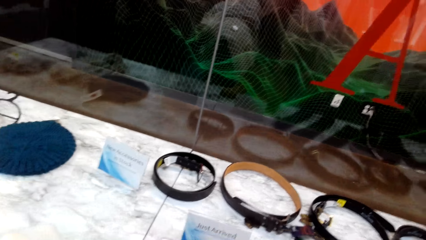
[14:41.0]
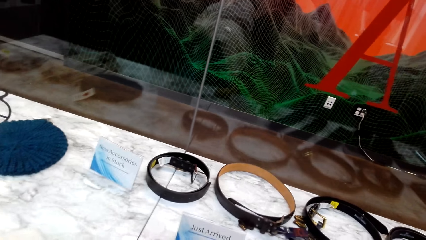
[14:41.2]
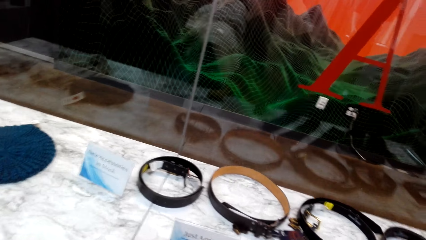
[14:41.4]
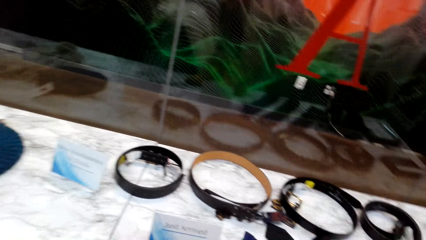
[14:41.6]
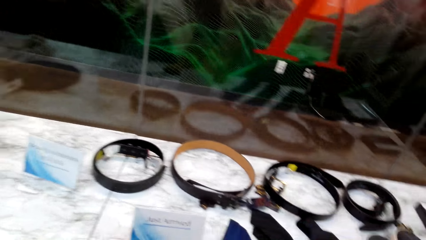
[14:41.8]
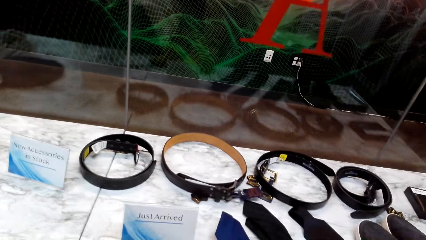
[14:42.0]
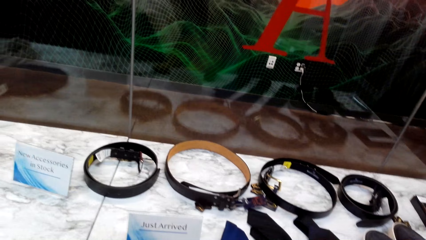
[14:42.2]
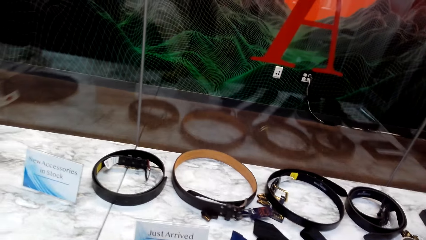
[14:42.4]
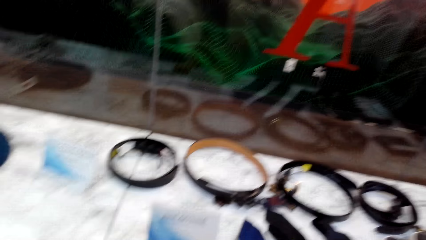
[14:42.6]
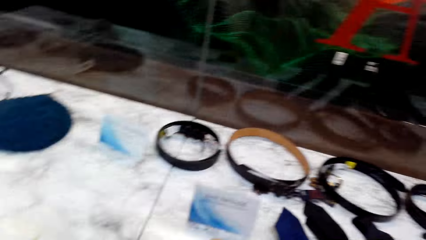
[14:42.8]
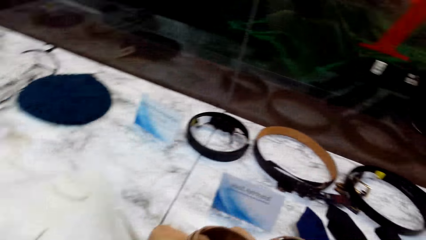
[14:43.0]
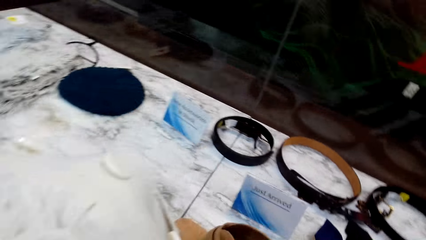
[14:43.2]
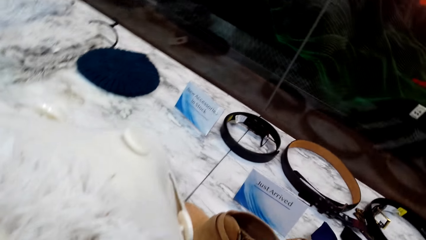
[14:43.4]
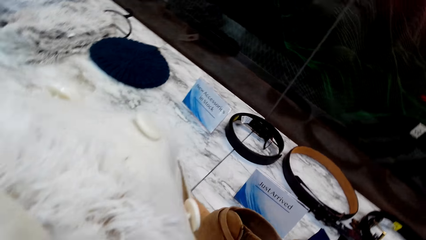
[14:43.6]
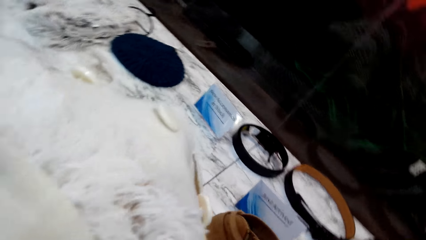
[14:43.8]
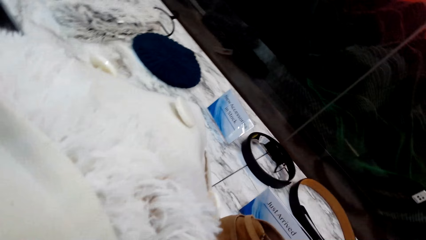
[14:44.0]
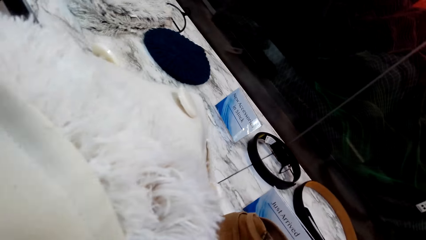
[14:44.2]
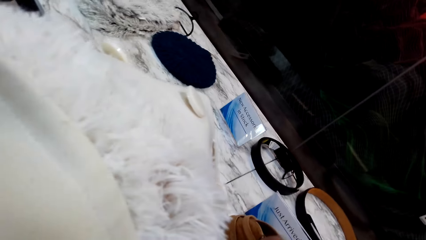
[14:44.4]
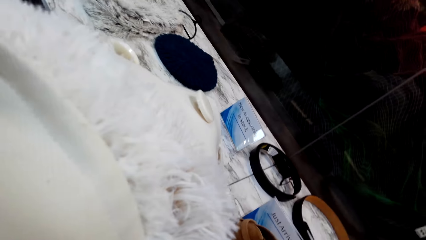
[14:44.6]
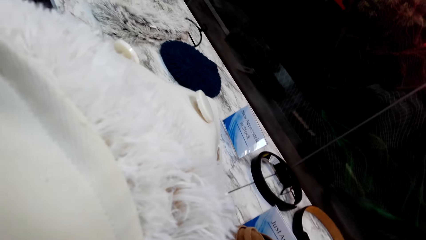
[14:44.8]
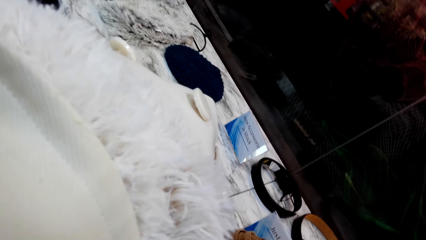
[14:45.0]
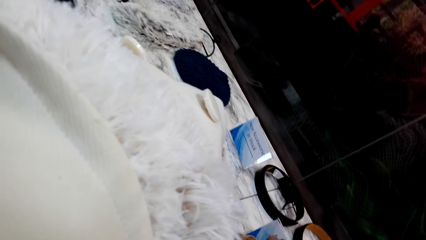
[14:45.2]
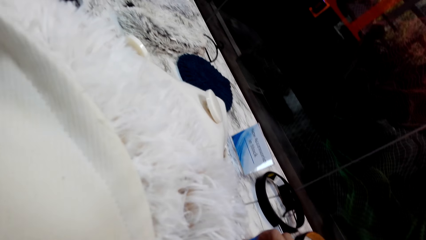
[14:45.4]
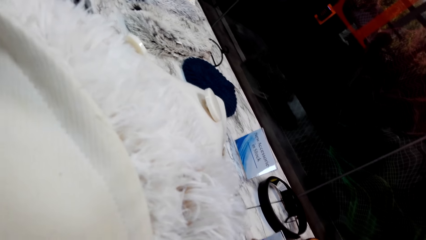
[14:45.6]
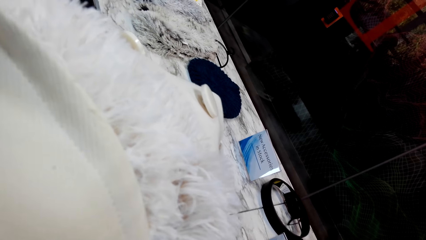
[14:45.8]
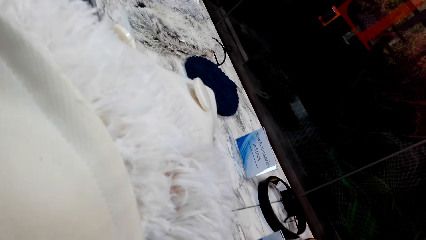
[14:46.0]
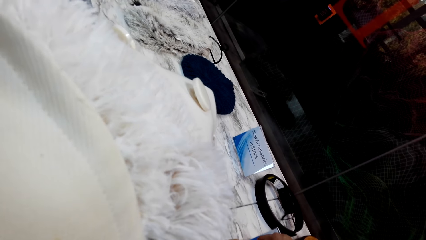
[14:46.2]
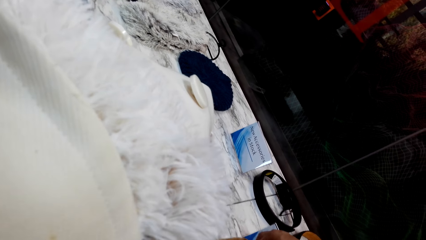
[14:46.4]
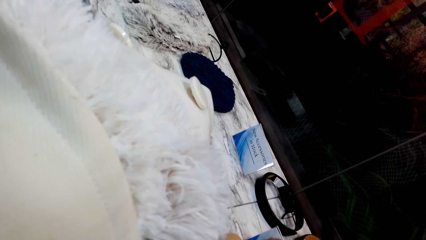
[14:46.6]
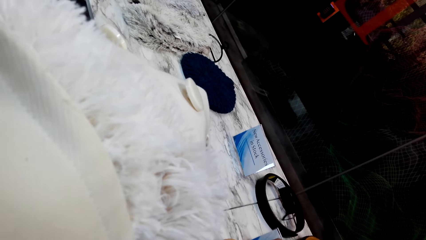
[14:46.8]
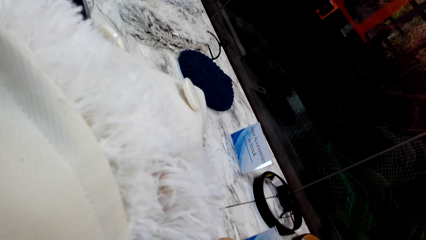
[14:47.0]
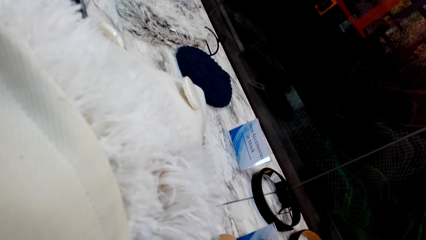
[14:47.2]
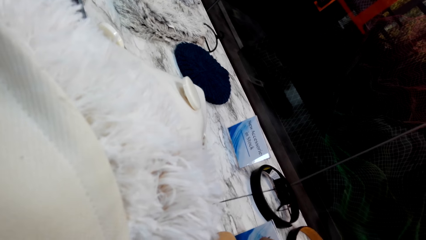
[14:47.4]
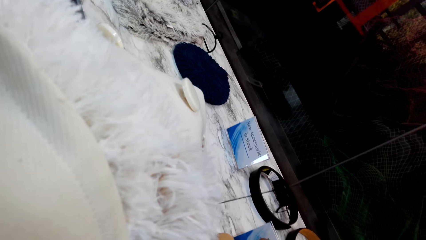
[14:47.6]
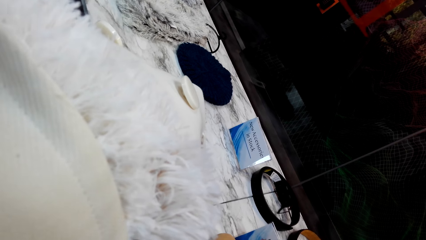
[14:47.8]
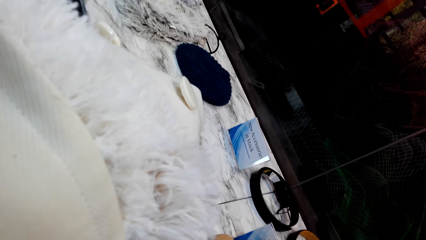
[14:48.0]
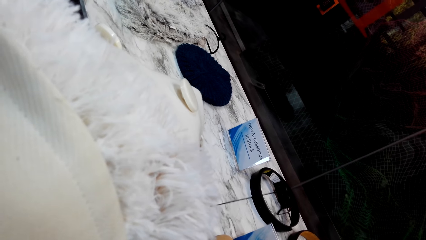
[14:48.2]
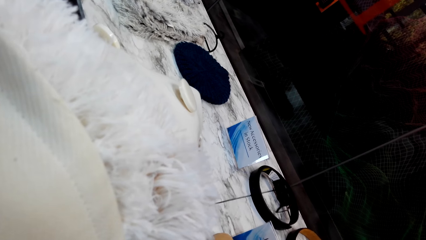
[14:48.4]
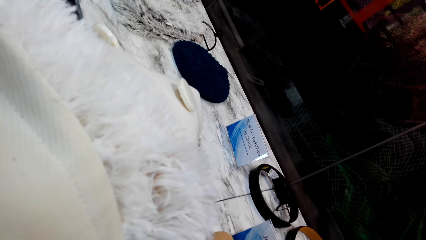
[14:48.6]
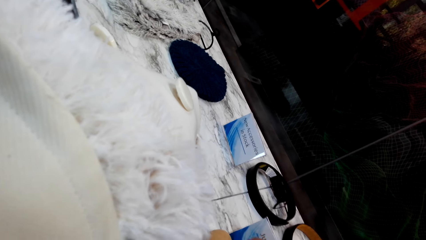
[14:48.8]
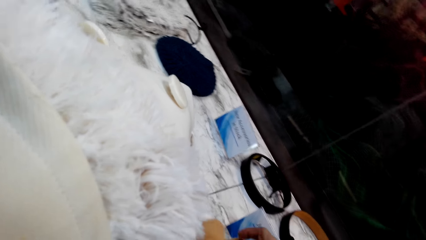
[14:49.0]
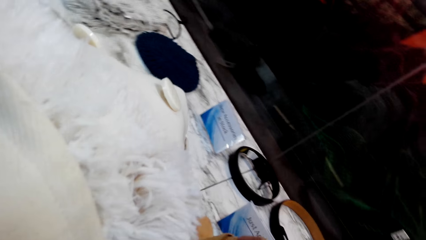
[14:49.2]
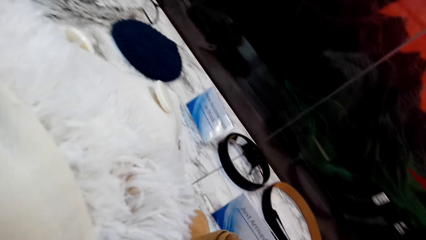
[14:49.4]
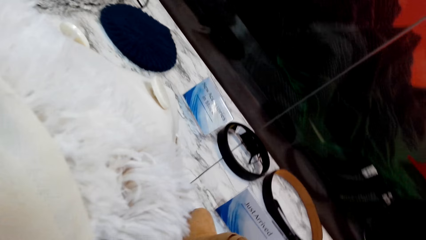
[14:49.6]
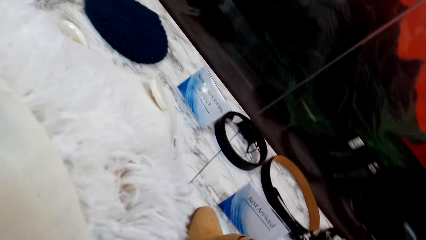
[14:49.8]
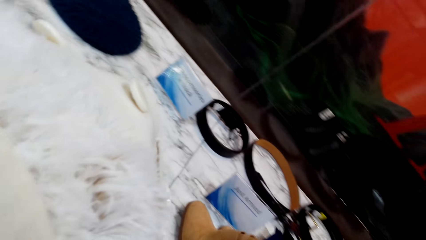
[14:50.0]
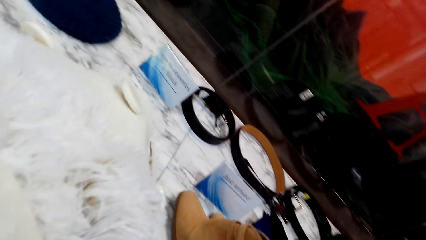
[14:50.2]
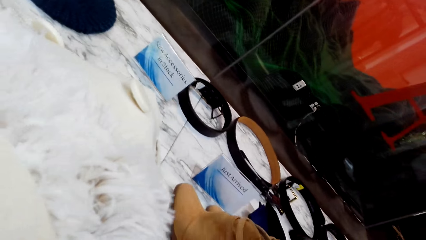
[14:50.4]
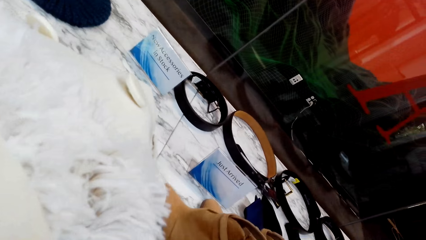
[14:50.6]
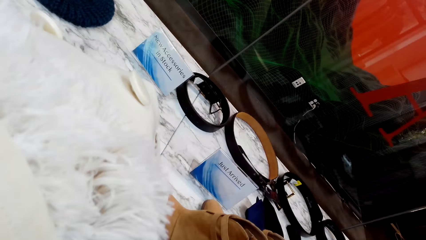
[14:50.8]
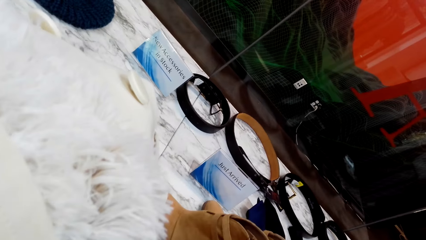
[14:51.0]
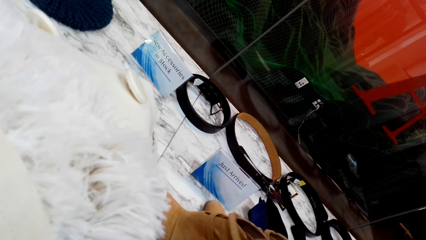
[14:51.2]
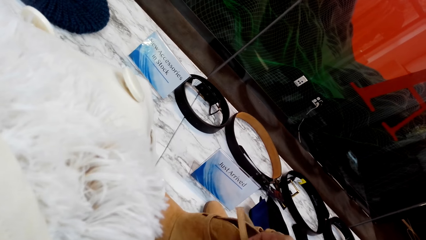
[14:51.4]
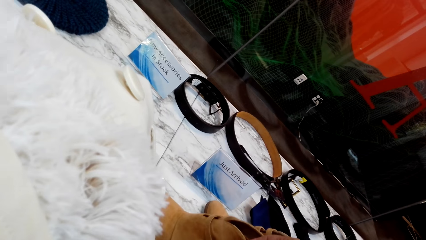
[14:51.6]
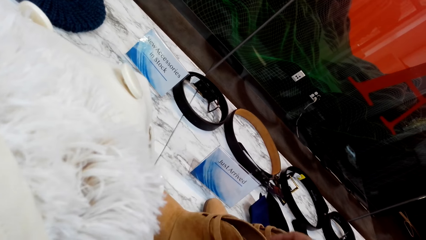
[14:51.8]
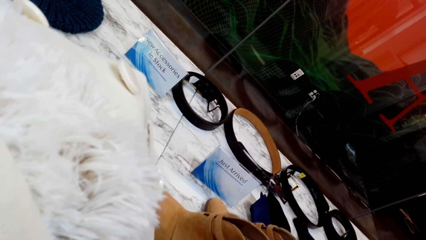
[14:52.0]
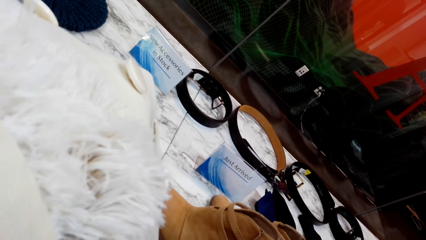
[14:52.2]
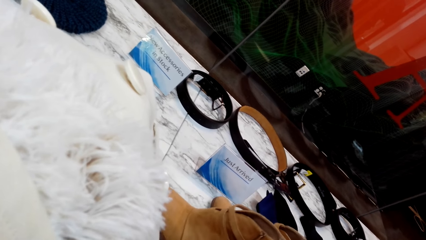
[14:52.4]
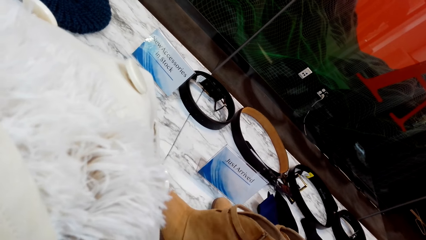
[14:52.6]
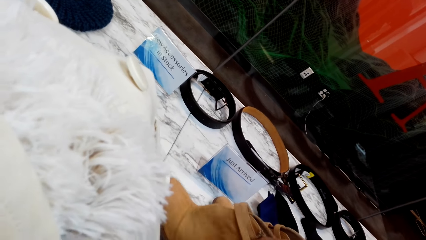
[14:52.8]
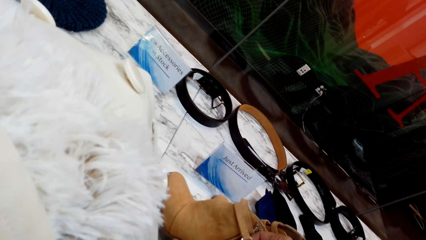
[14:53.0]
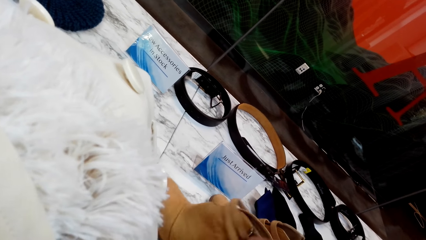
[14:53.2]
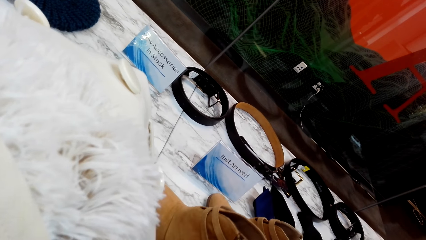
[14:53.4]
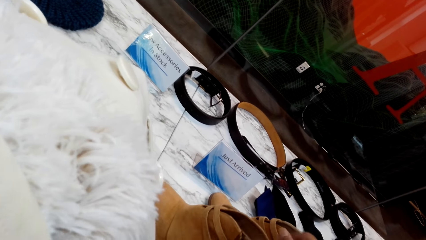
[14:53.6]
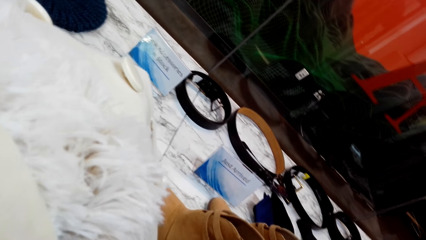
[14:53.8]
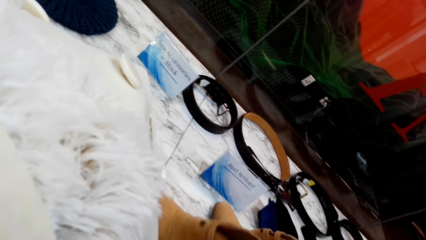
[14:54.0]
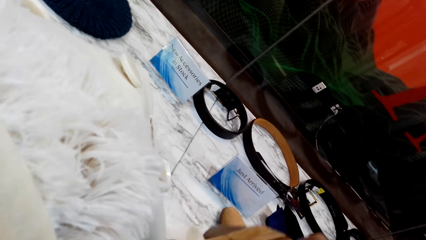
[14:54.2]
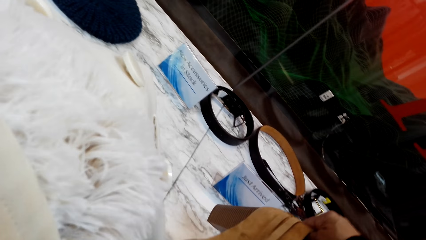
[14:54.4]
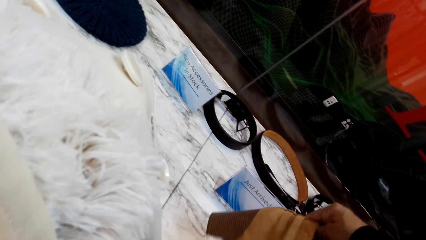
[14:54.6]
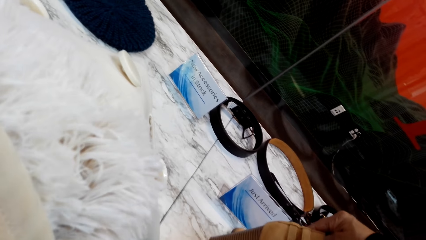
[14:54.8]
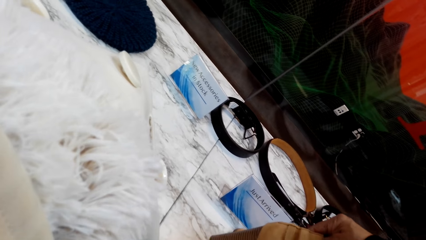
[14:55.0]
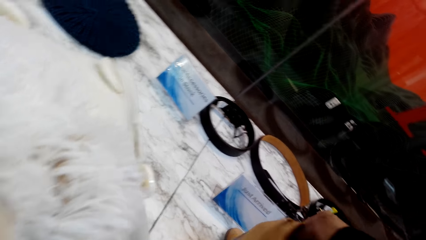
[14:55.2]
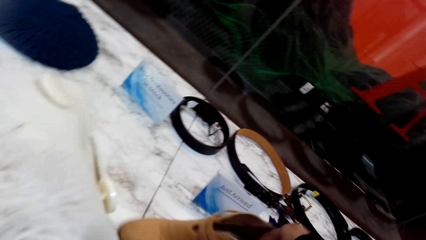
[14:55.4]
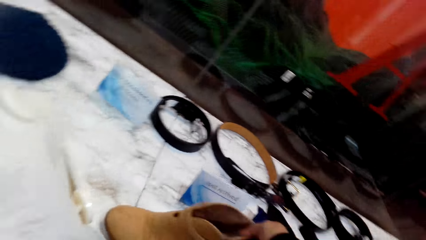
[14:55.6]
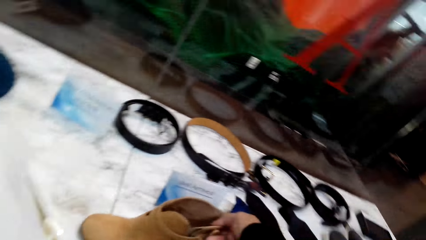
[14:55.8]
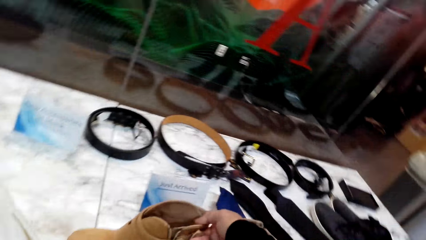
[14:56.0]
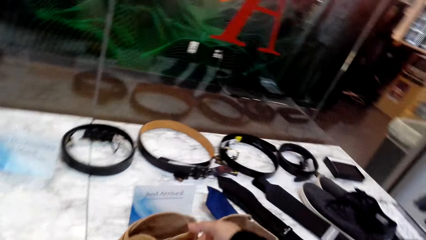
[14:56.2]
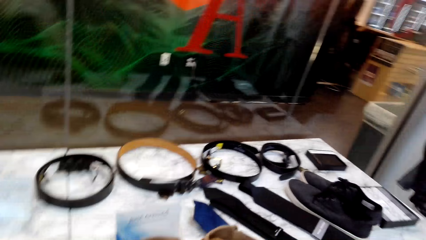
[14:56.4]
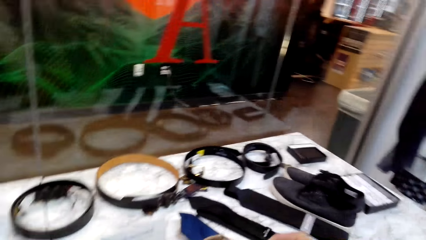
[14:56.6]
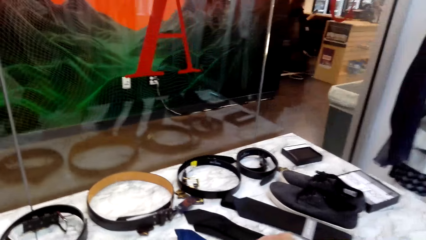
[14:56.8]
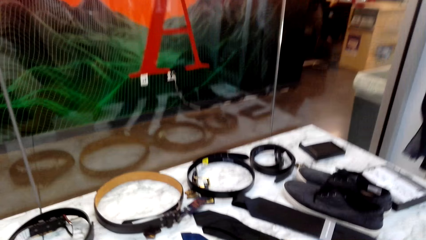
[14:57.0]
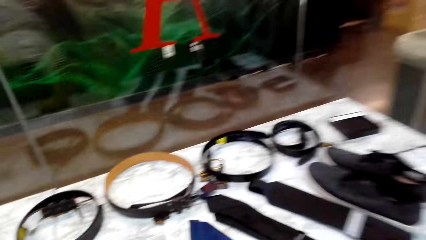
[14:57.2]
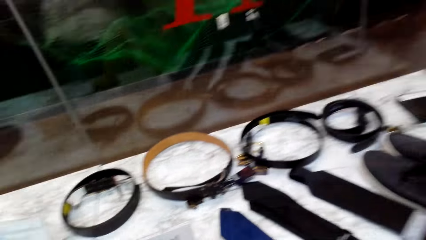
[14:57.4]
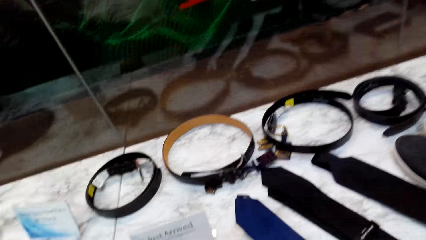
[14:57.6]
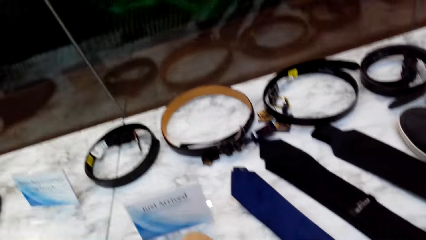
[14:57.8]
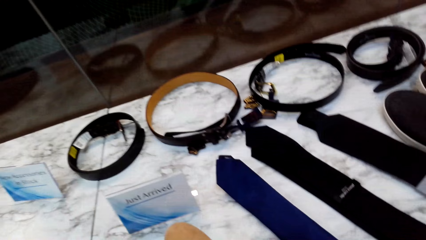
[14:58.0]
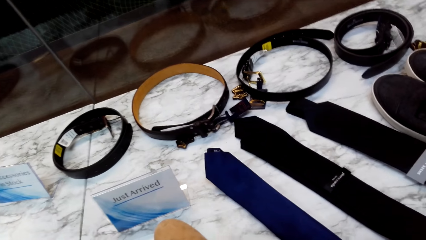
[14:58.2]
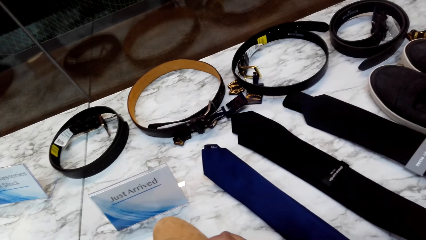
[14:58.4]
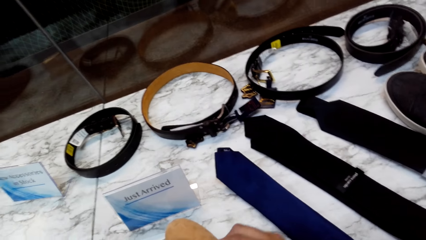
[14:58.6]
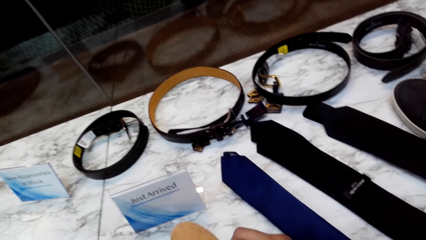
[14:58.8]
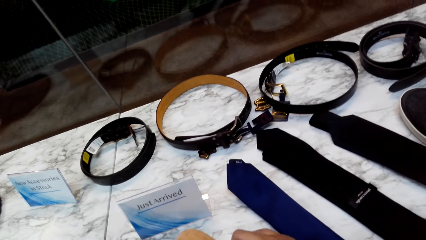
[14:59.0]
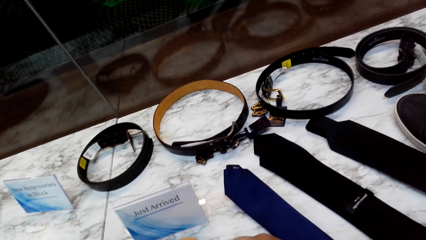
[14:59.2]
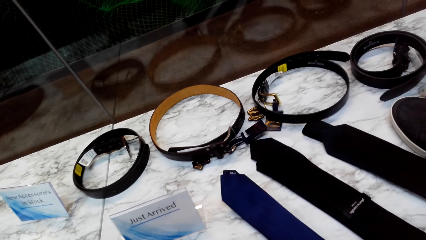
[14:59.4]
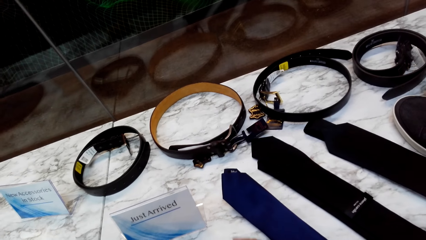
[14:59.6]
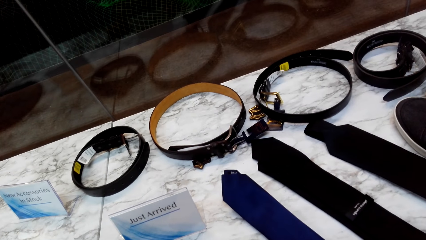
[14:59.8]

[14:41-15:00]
The camera wearer puts the ankle boot down. They look at a coat. They pick up the ankle boot. They touch the shoes. They look at the ankle boot. They put the ankle boot down.
